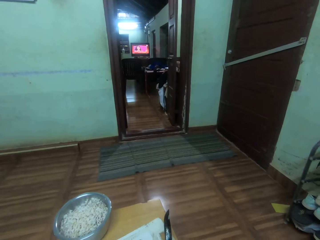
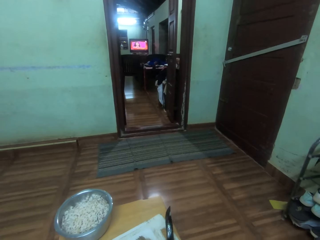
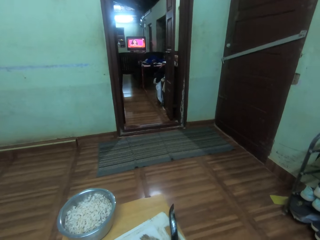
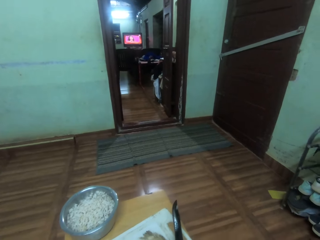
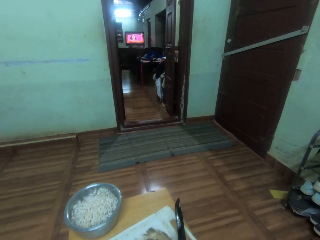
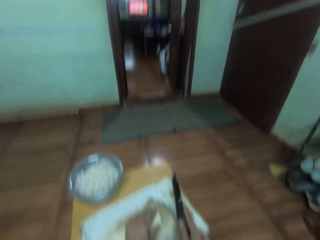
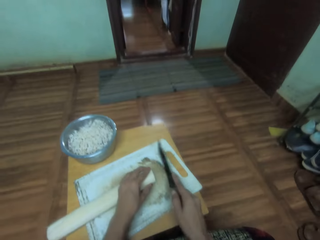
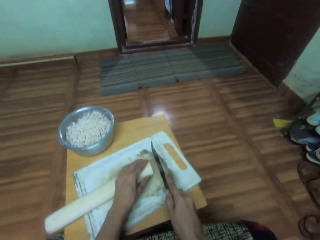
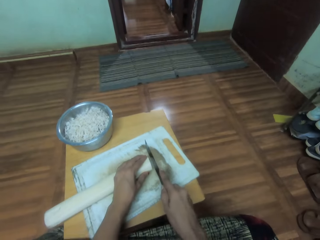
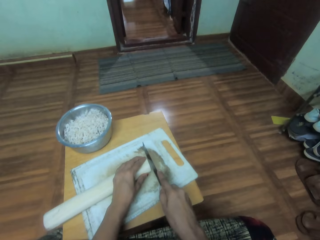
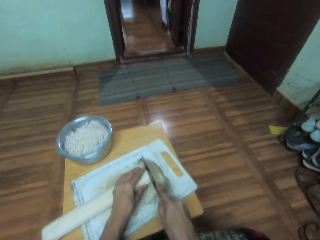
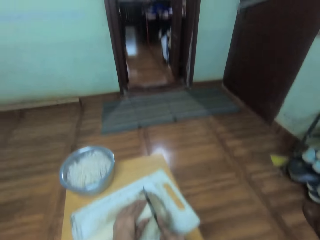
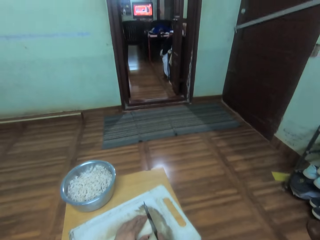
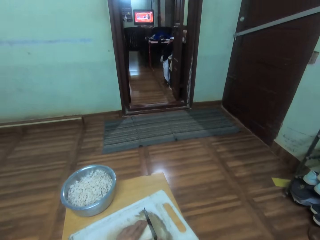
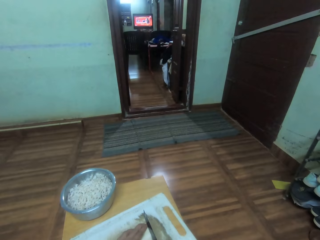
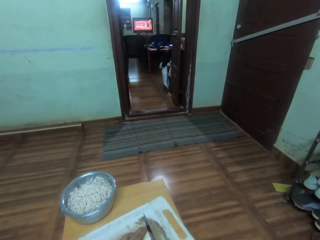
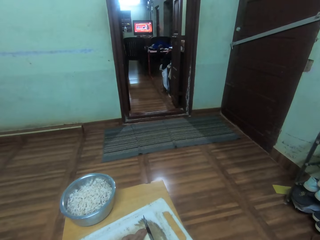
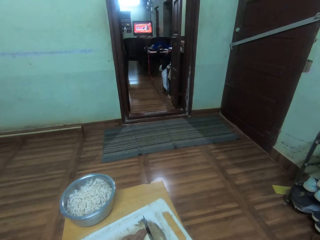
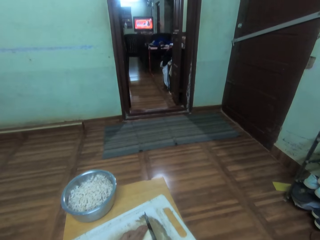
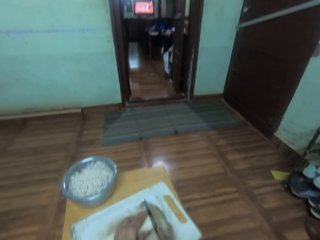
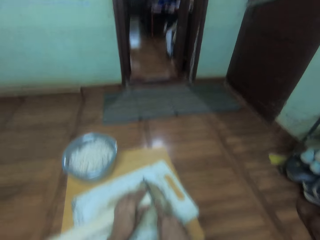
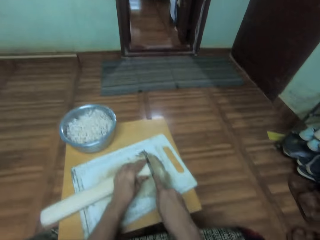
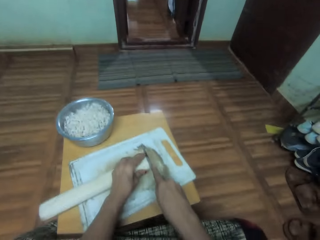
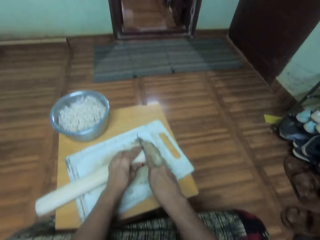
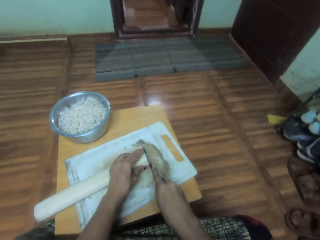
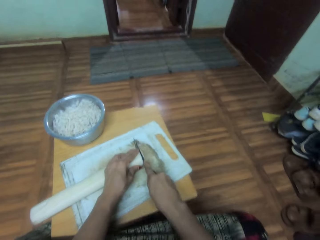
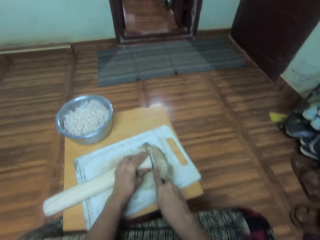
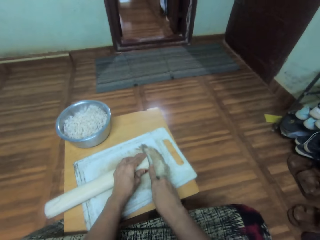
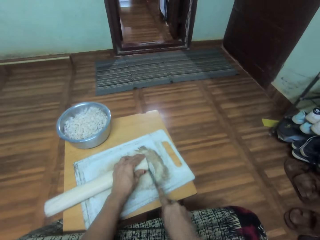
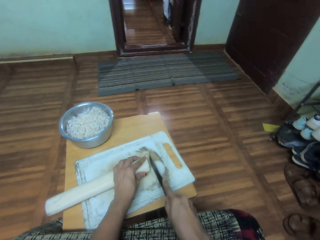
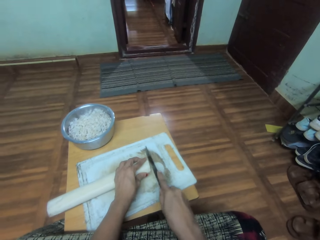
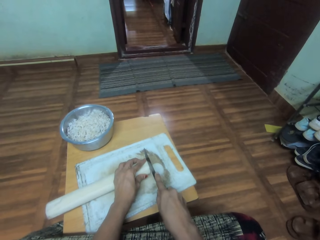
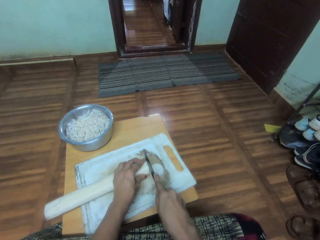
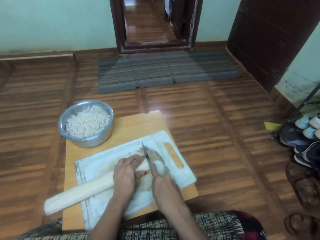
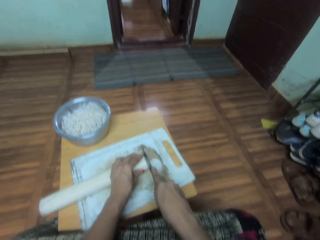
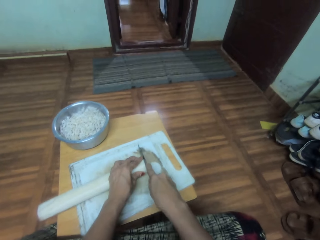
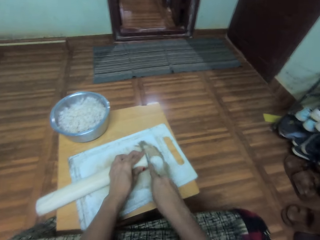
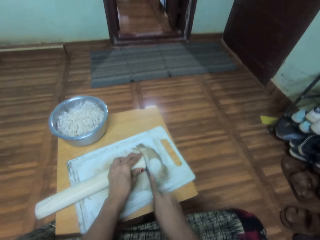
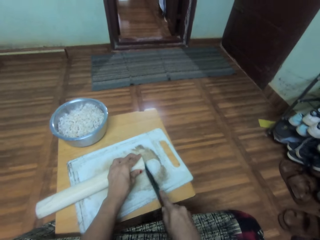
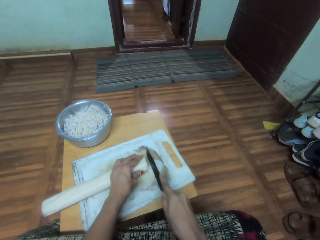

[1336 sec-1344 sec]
The camera wearer chops something on the chopping board using a knife.

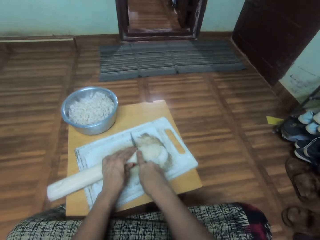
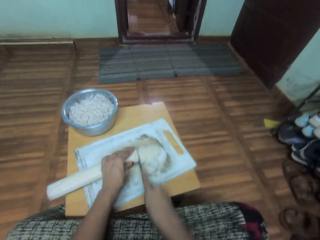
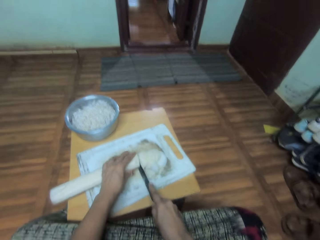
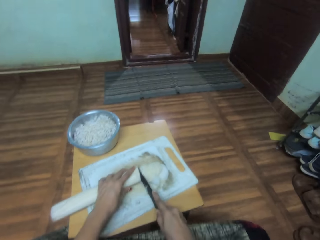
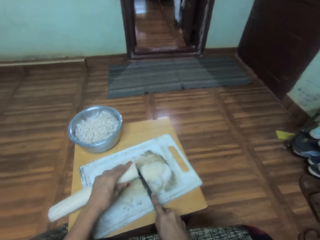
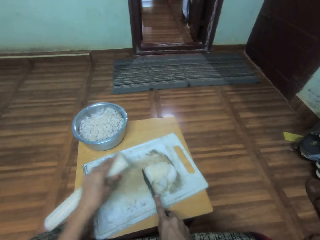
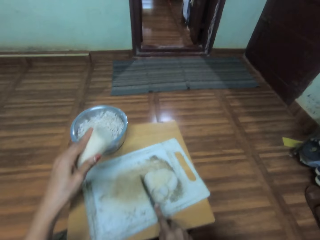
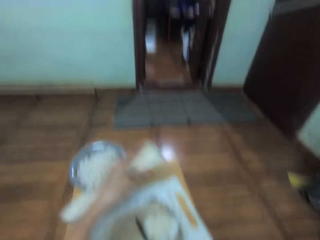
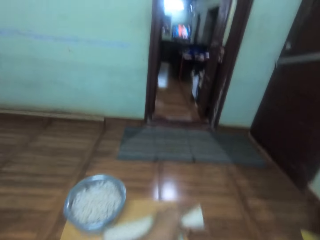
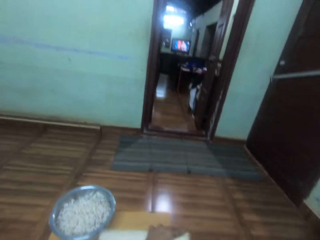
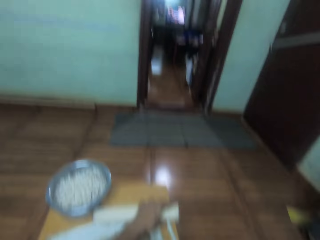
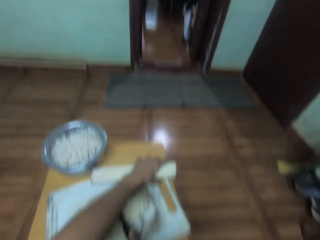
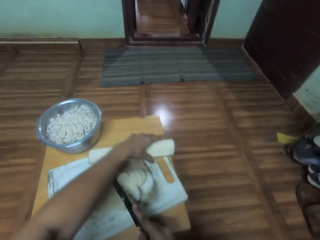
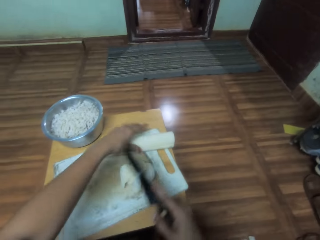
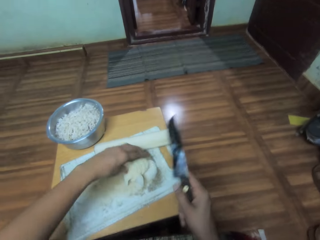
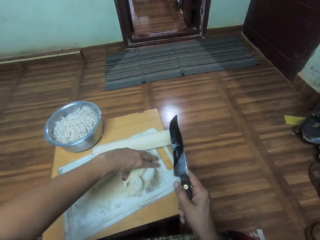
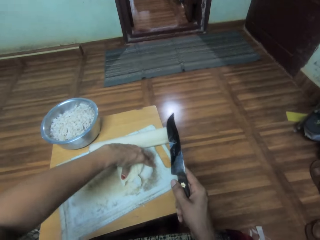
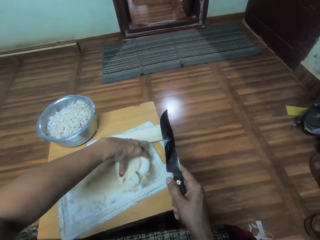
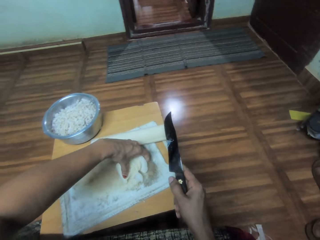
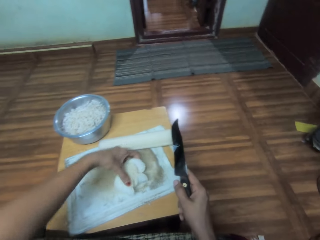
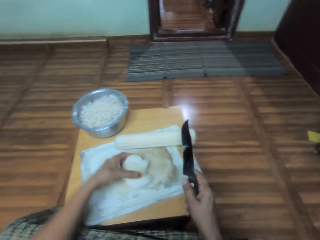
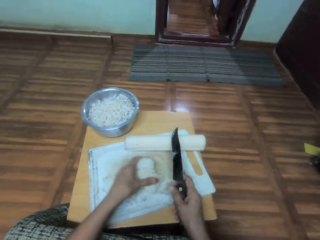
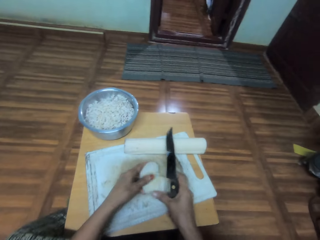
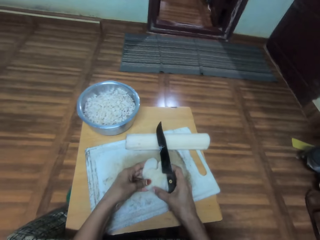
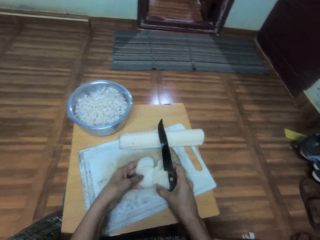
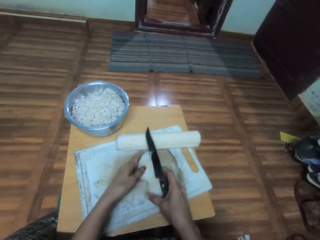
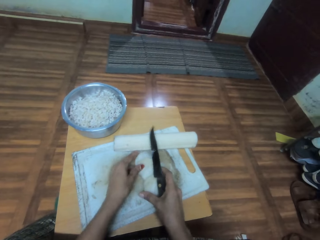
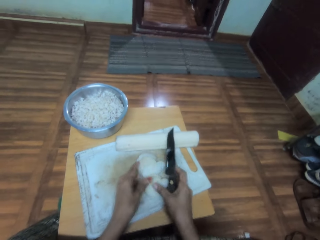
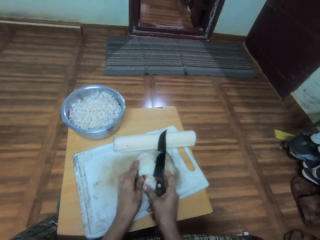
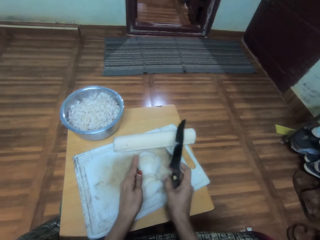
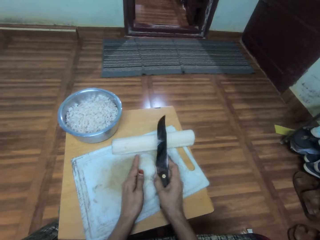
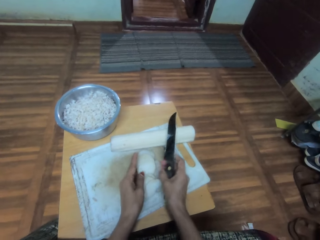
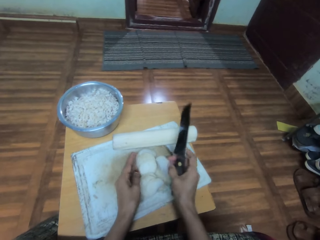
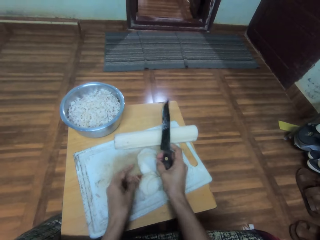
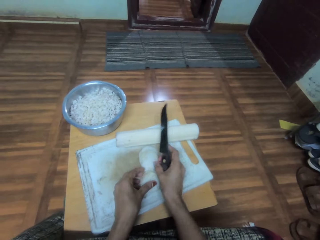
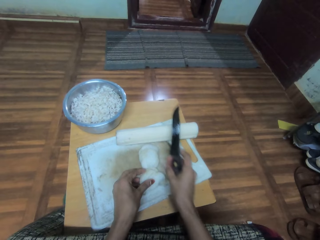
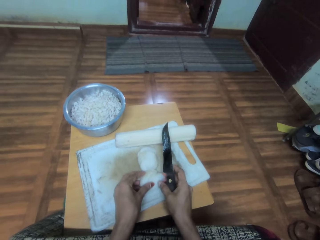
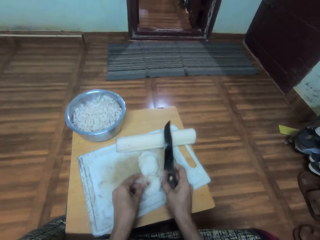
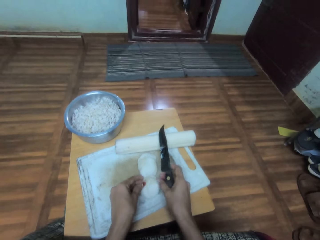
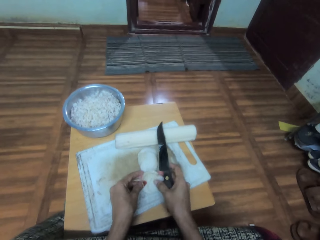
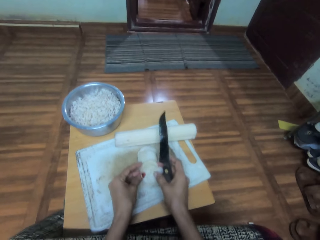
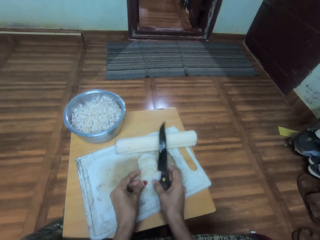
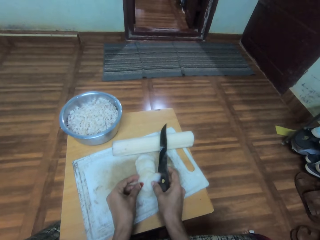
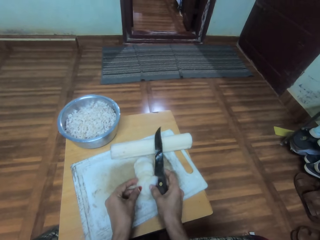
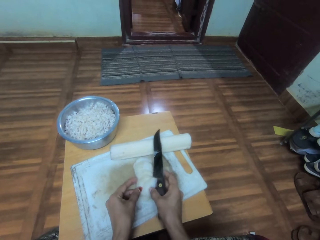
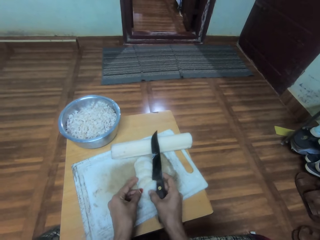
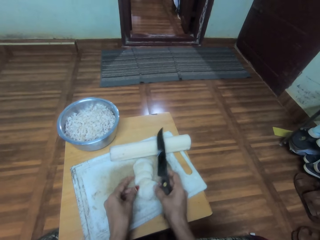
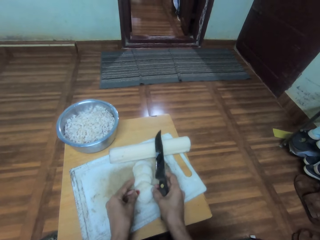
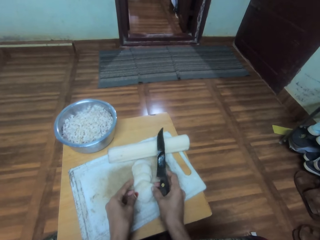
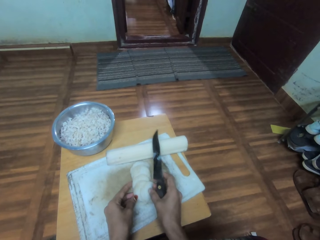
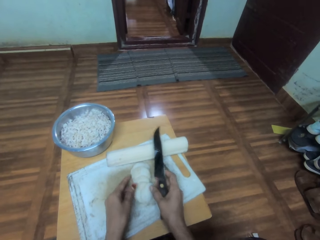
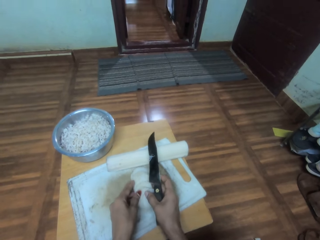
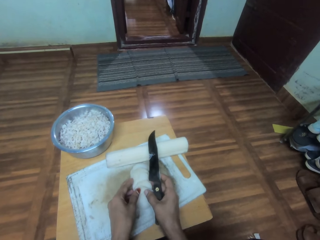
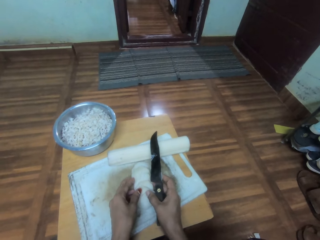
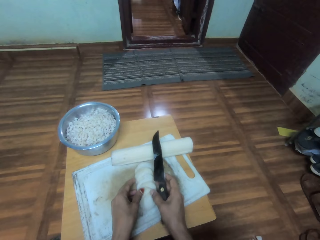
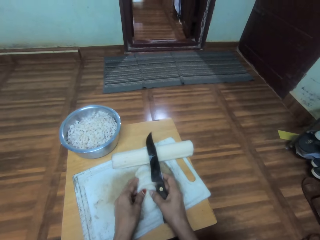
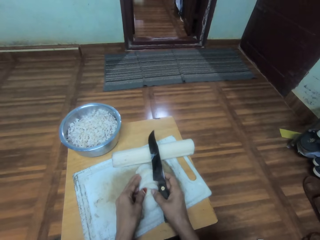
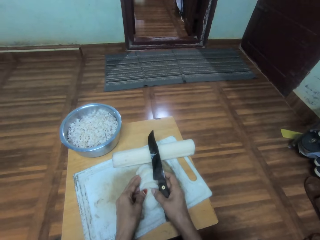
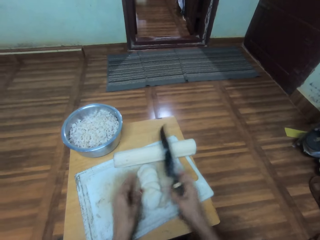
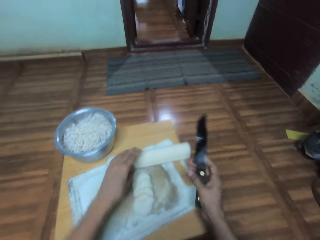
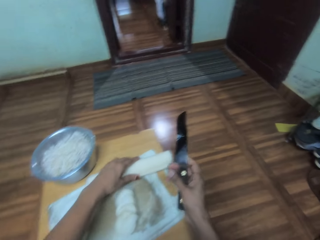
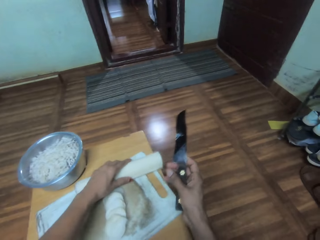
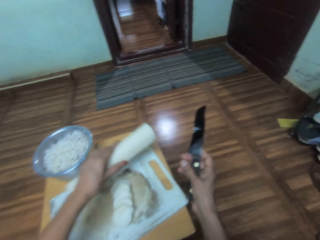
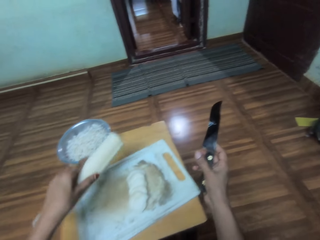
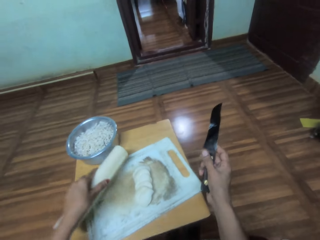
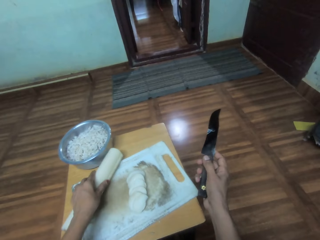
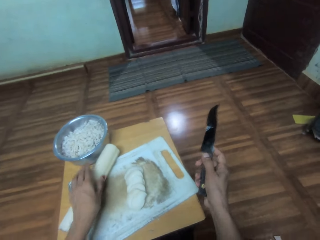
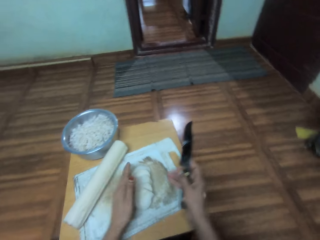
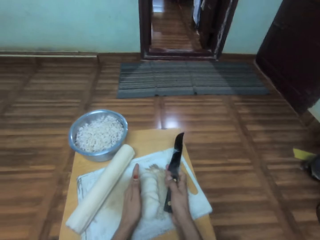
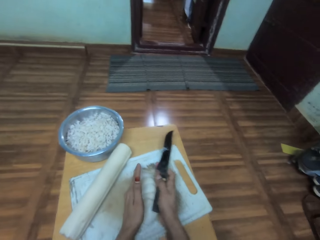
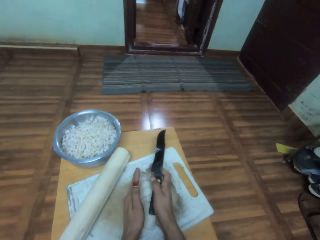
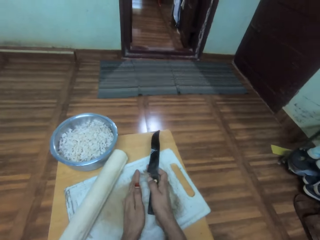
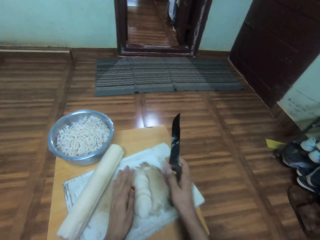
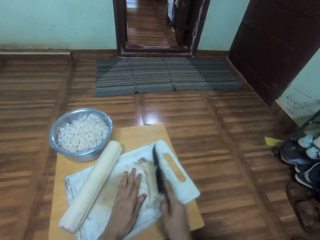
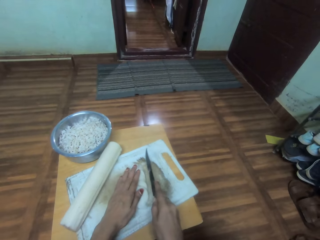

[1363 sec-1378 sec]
The camera wearer moves something on the chop board. They put something aside on the table. They take something, put it on the chop board, and arrange it on the chop board. They take something again. They put it aside on the chop board and arrange it on the chop board.
